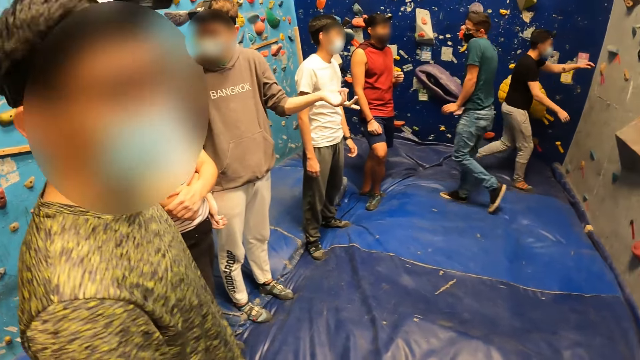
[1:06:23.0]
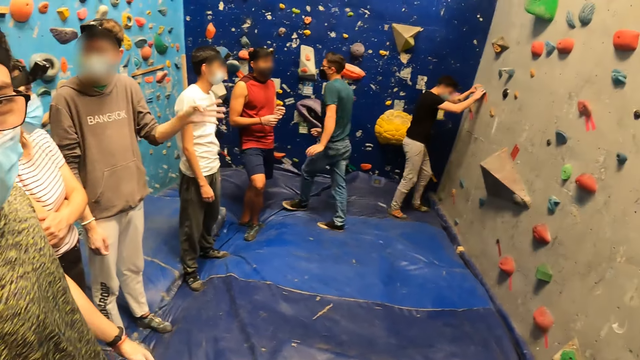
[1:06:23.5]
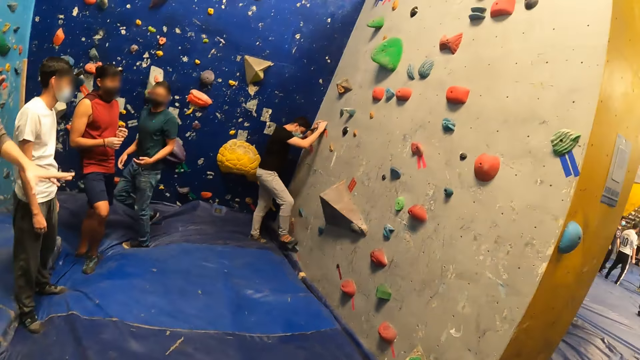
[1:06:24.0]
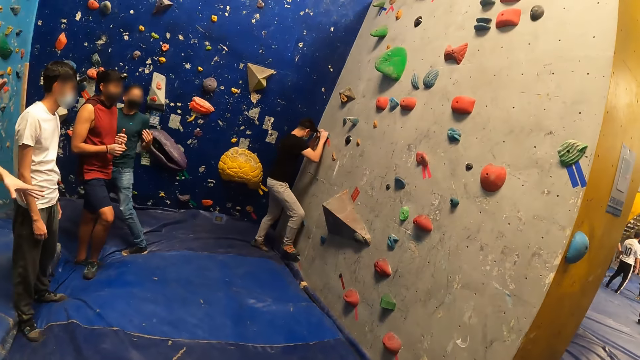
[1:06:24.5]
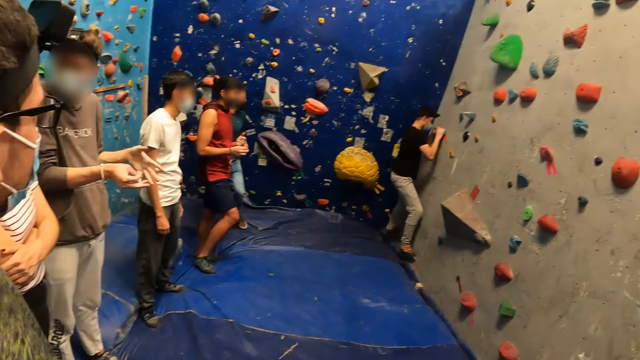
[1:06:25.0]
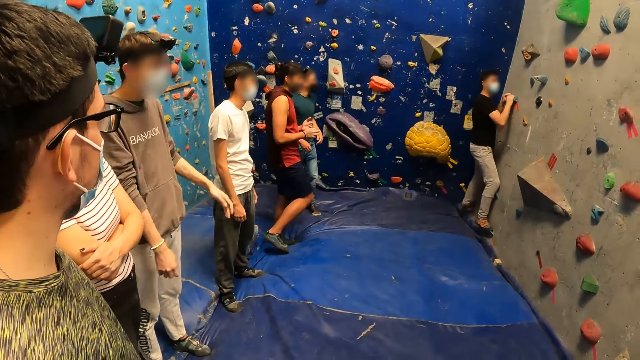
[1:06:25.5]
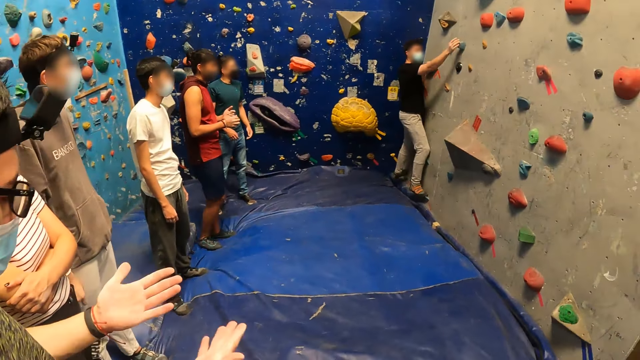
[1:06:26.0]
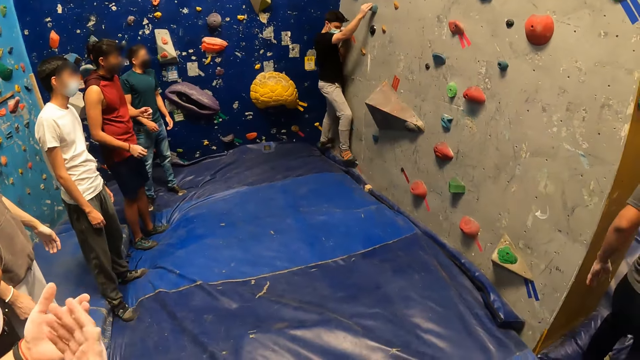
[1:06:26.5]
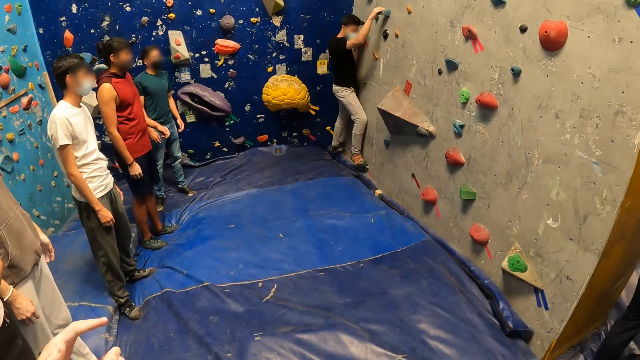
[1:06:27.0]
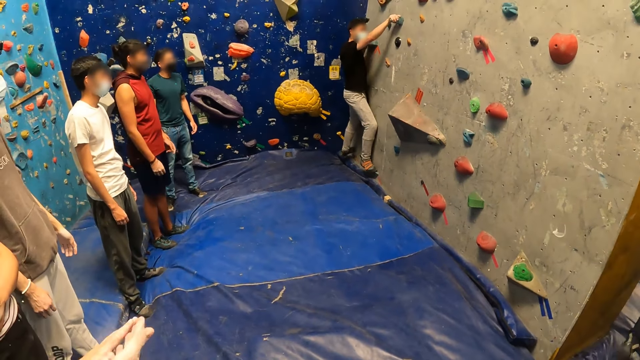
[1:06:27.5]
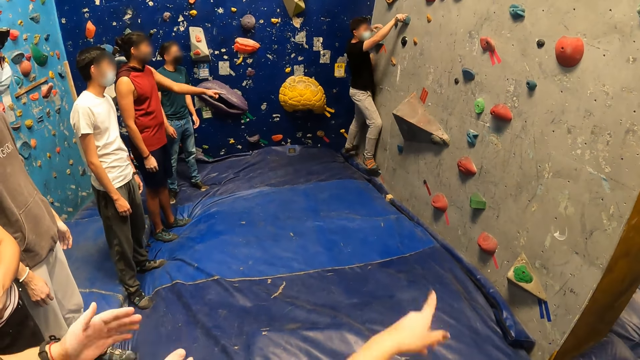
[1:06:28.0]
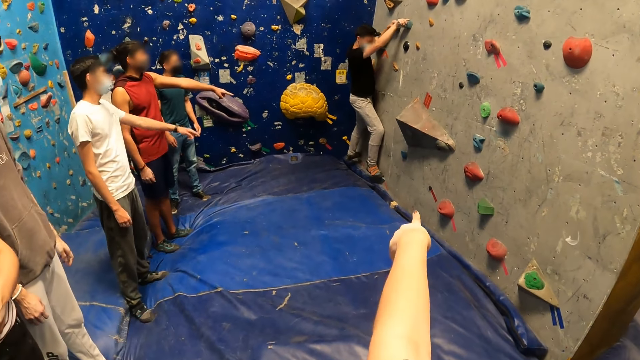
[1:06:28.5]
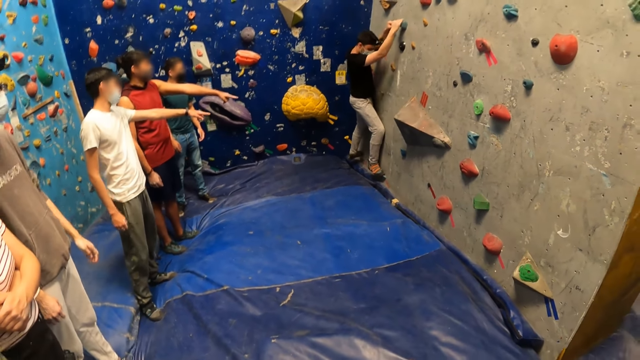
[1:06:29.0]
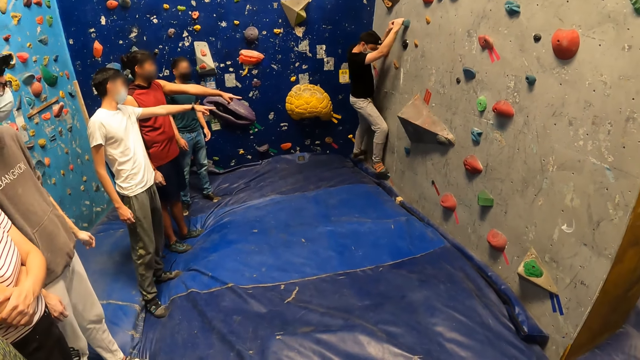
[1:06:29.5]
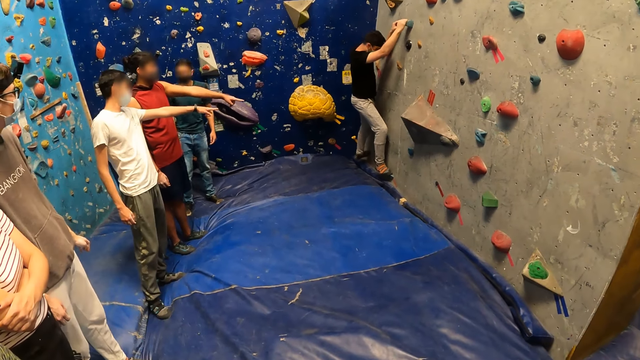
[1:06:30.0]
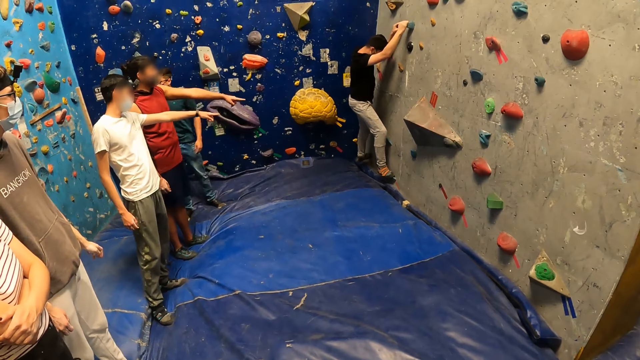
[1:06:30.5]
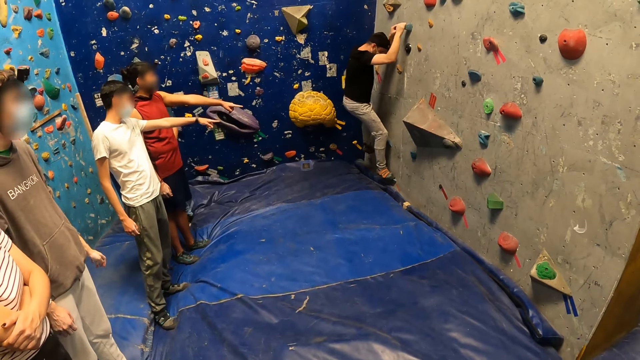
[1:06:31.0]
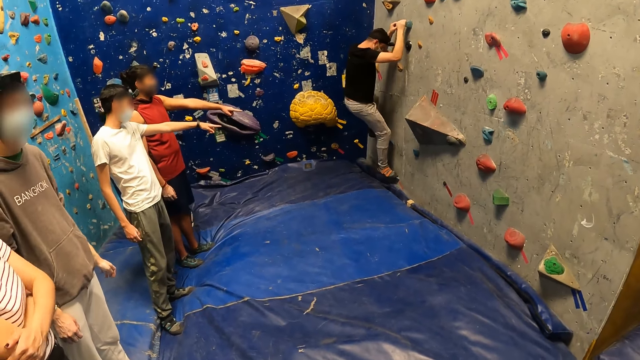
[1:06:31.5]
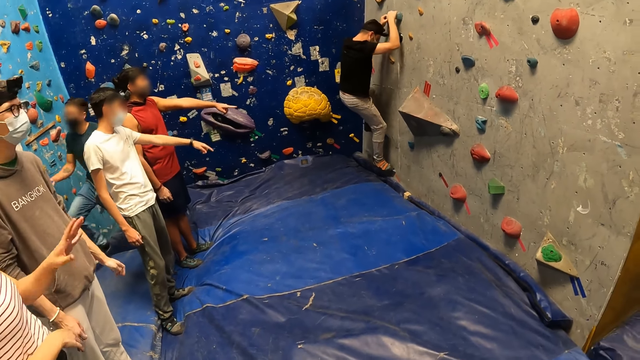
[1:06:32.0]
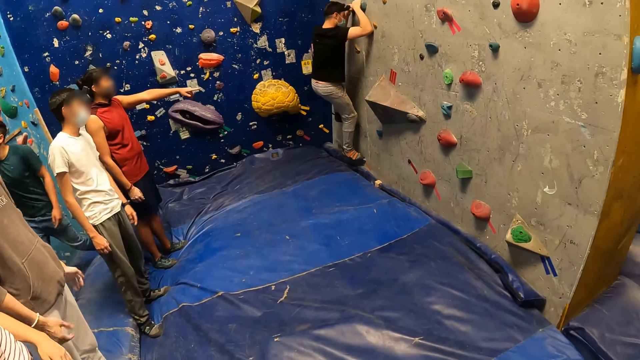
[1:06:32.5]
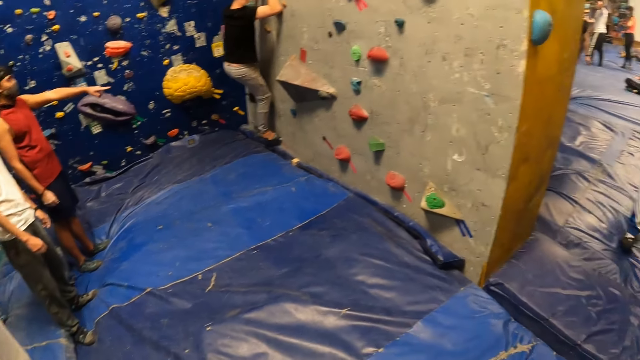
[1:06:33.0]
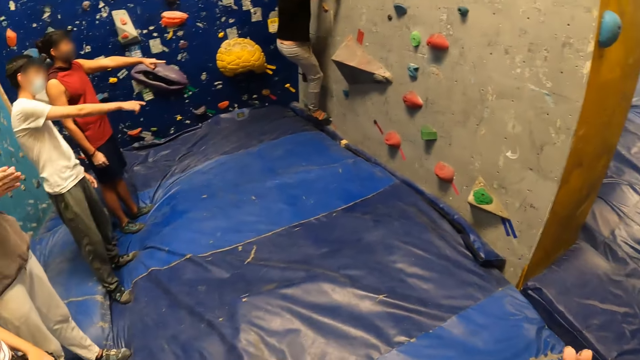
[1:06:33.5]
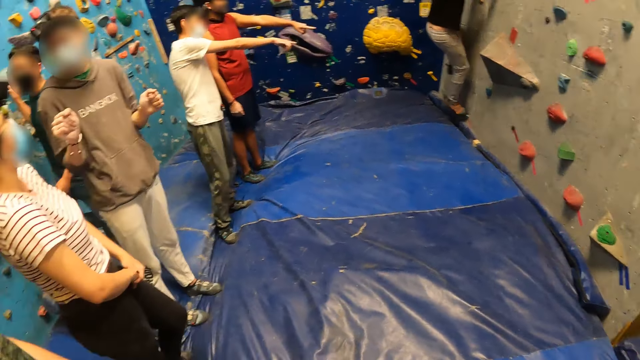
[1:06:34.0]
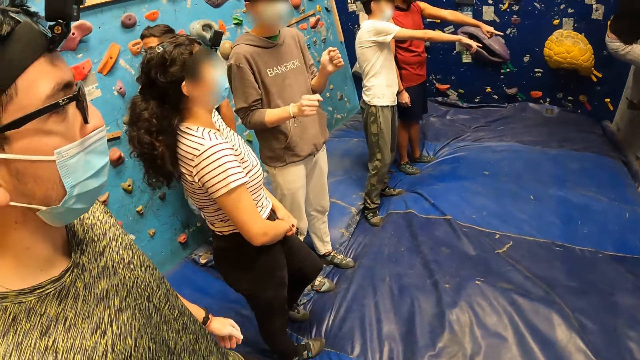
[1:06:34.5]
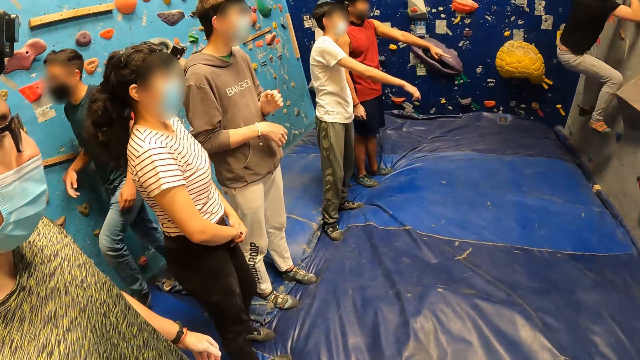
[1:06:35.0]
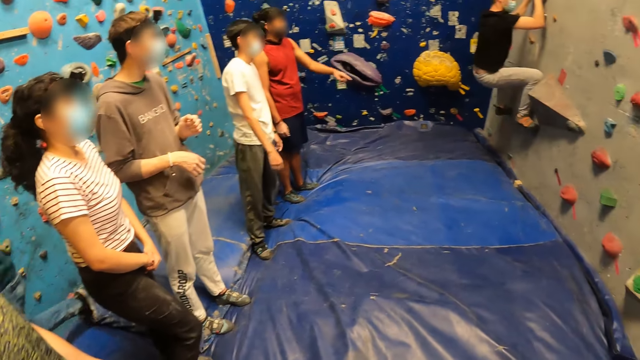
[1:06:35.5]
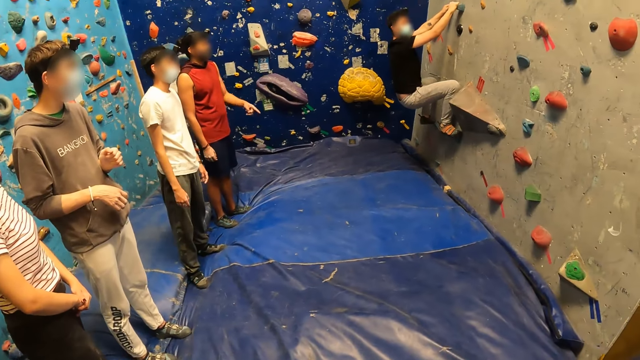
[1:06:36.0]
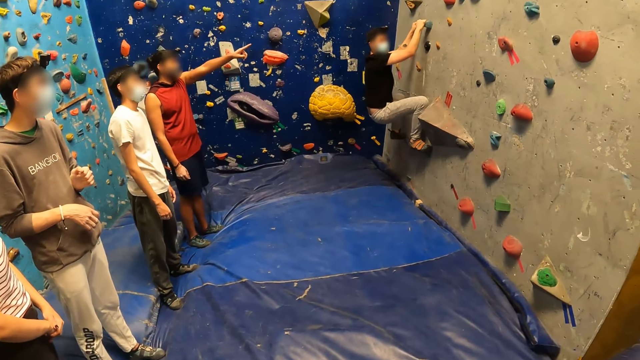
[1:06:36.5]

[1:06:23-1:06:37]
The man holds the climbing grip on the wall with both hands. A person walks in the room. The man places his right leg on the foothold on the wall. The person climbs the wall. The man places his left leg on the foothold on the wall, removes his right hand from the climbing grip on the wall, holds the climbing grip on the wall with his right hand, and holds the climbing grip with both hands. The camera wearer interacts with the person. Another person interacts with the first person. Another person interacts with the first person. The man removes his left leg from the foothold on the wall and places his left leg on the foothold on the wall. Another person interacts with the first person. The man removes his right leg from the foothold on the wall and places his right leg on the foothold on the wall.

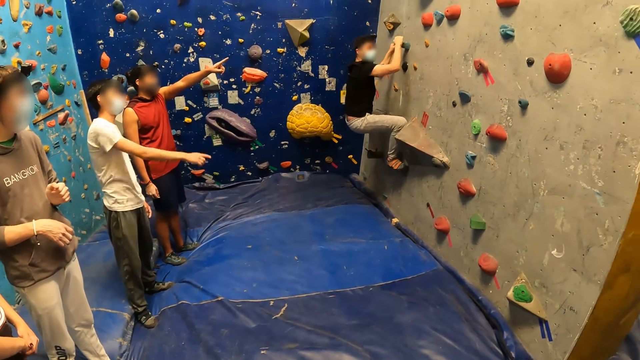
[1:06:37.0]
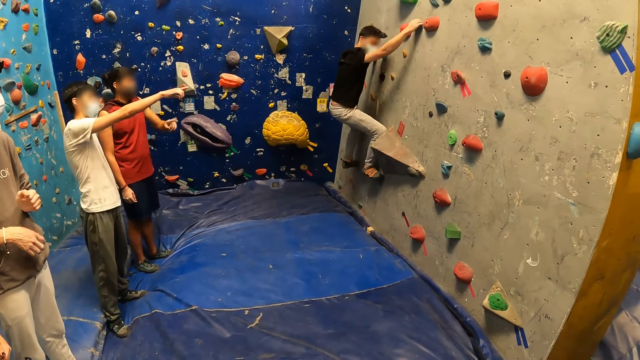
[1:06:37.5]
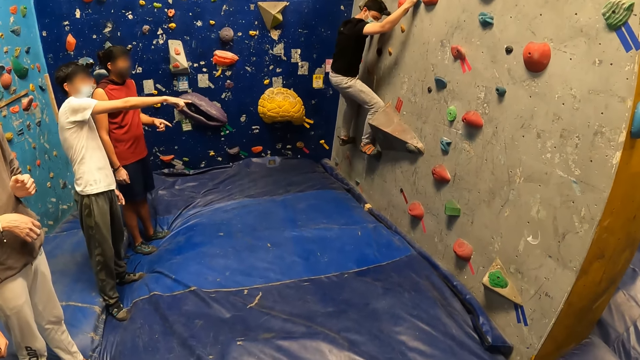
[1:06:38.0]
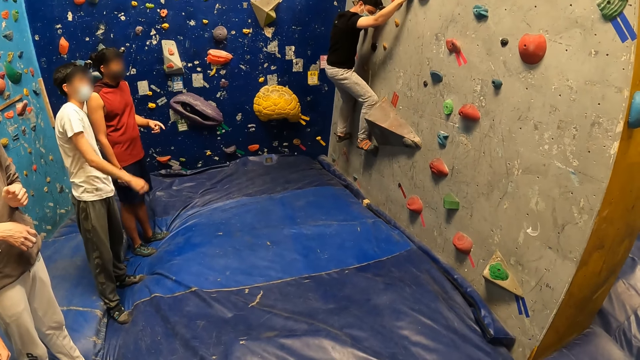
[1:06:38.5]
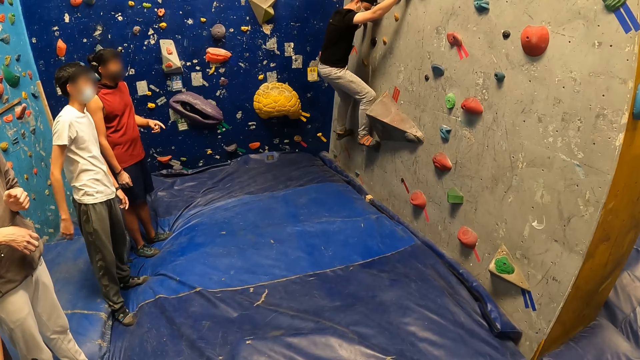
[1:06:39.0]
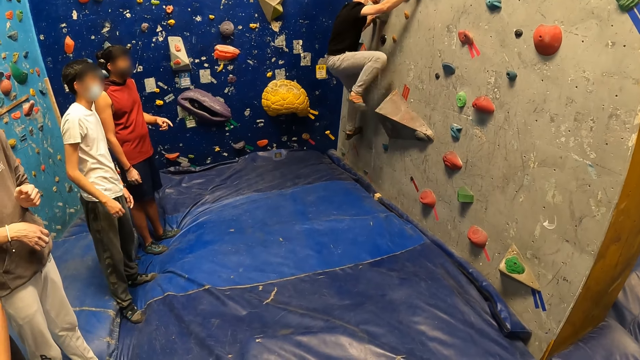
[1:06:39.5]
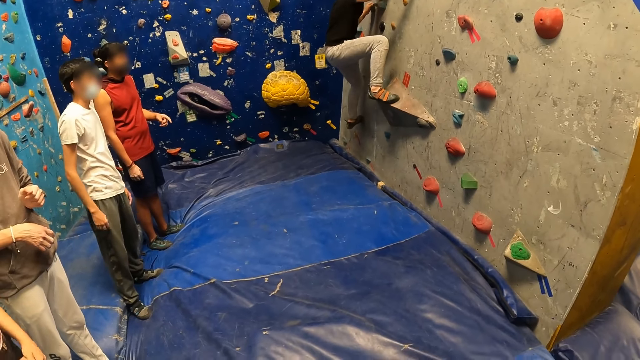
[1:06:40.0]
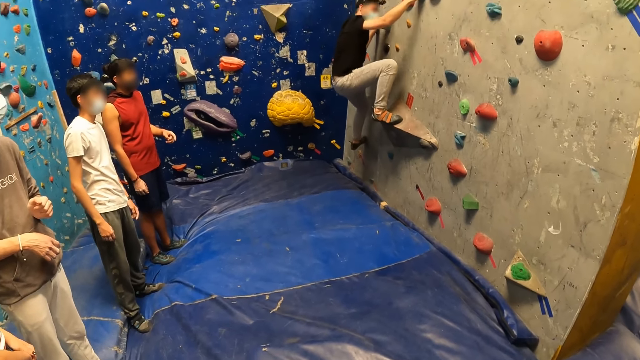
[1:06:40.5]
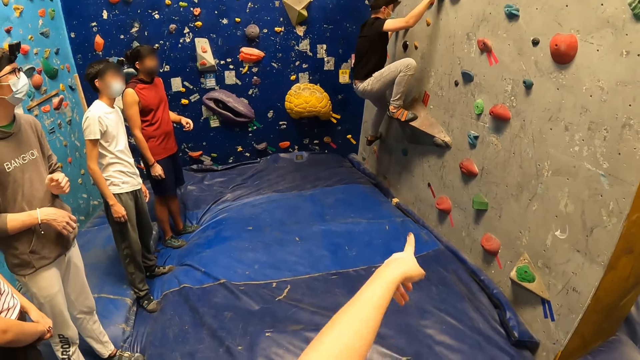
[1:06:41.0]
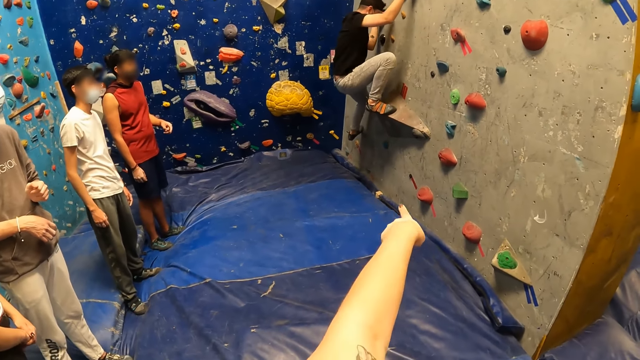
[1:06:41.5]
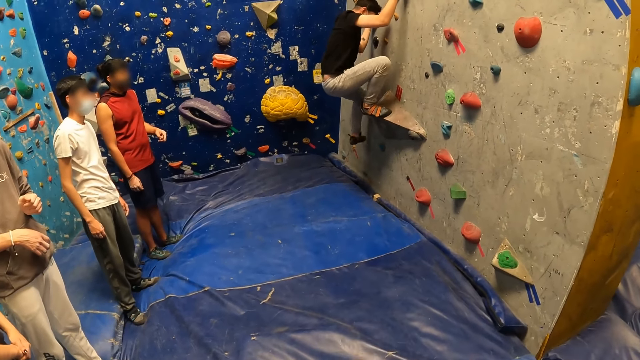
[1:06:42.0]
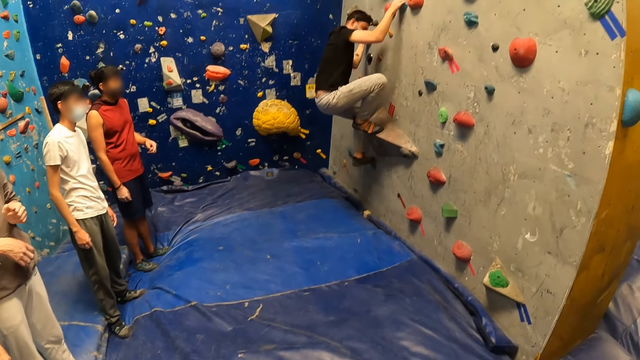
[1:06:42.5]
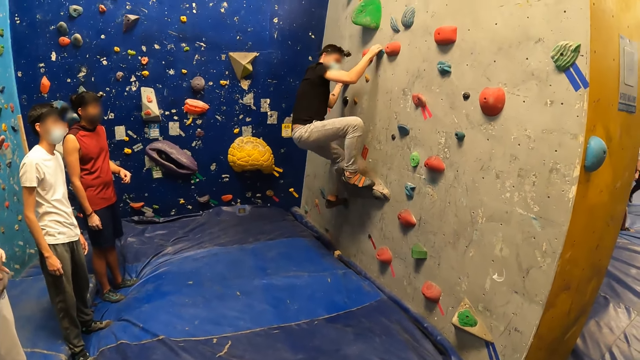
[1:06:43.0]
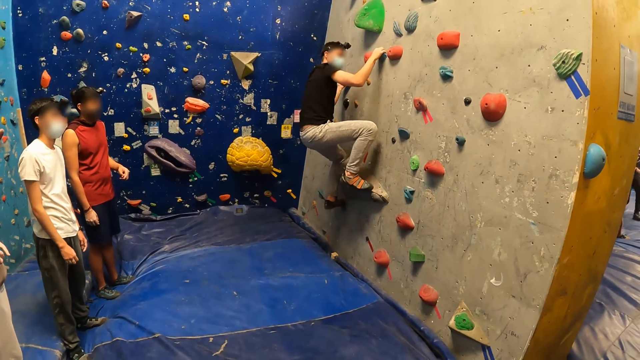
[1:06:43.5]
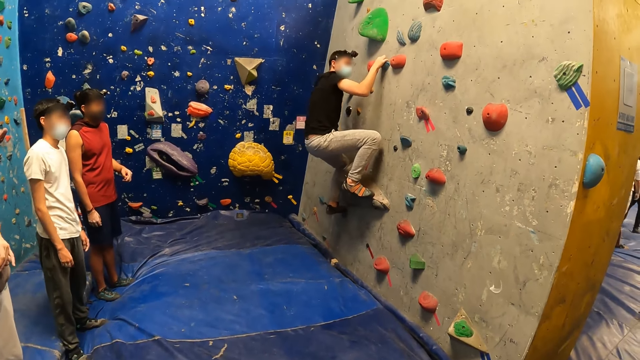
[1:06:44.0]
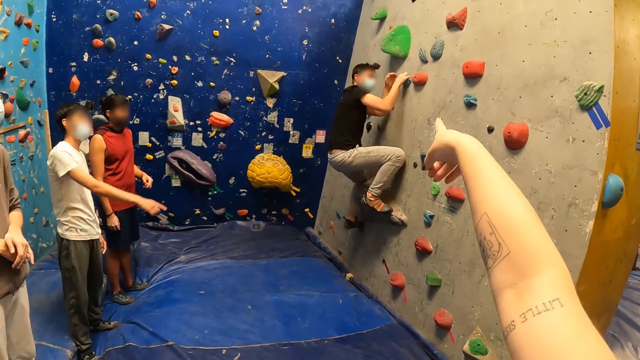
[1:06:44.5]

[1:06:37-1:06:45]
The man removes his right hand from the climbing grip on the wall, holds the climbing grip on the wall with his right hand, removes his right leg from the foothold on the wall, places his right leg on the foothold on the wall, removes his left leg from the foothold on the wall, and places his left leg on the foothold on the wall. The camera wearer interacts with the person. The man removes his left hand from the climbing grip on the wall.
